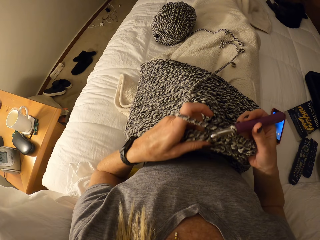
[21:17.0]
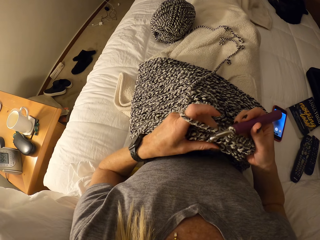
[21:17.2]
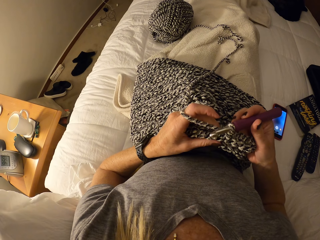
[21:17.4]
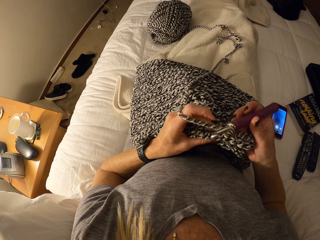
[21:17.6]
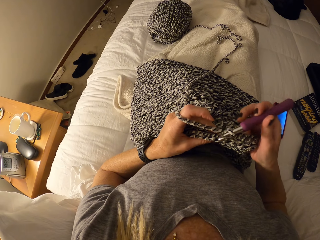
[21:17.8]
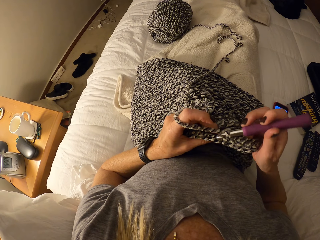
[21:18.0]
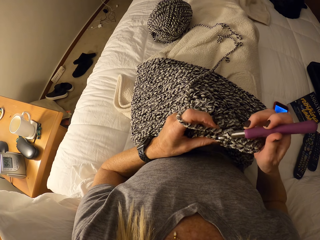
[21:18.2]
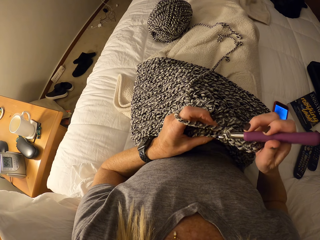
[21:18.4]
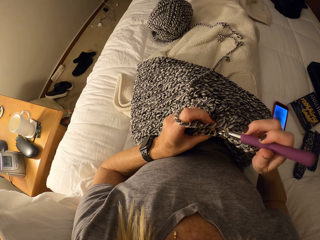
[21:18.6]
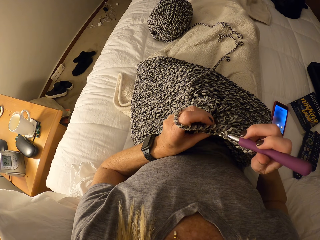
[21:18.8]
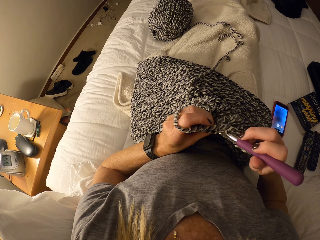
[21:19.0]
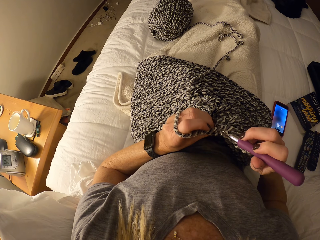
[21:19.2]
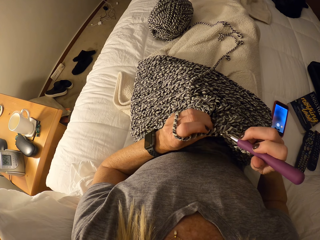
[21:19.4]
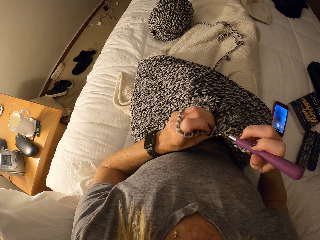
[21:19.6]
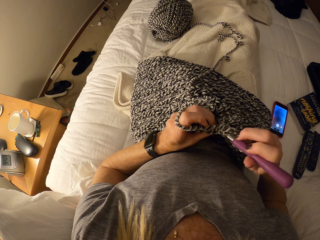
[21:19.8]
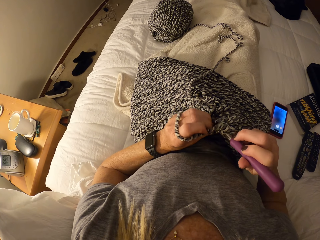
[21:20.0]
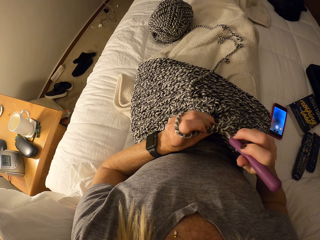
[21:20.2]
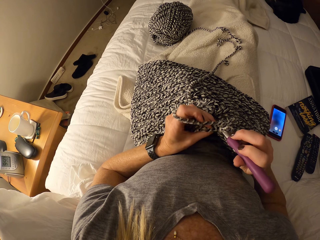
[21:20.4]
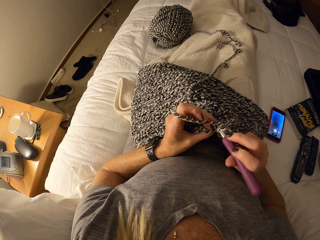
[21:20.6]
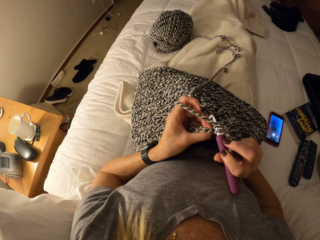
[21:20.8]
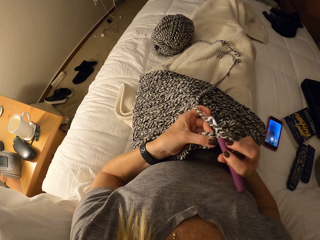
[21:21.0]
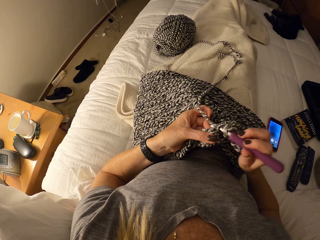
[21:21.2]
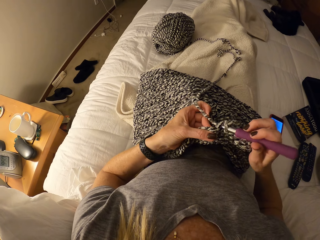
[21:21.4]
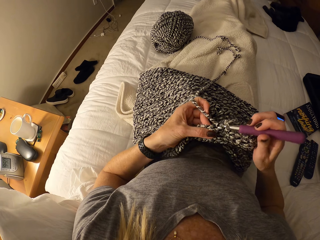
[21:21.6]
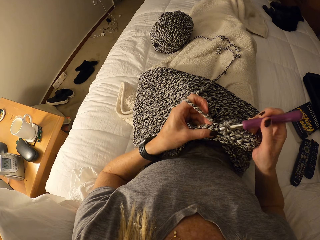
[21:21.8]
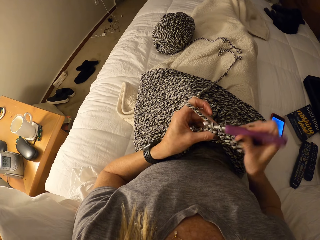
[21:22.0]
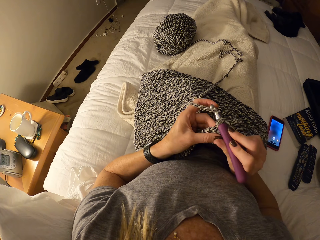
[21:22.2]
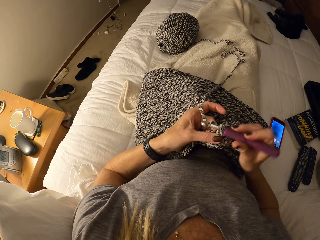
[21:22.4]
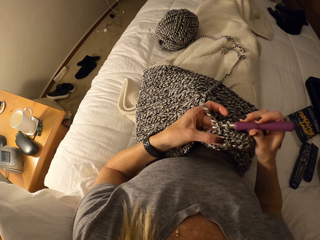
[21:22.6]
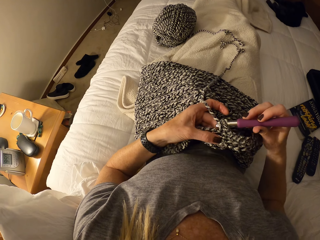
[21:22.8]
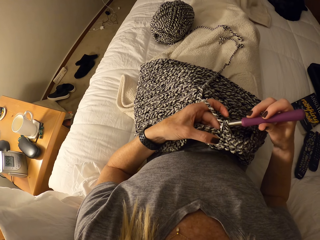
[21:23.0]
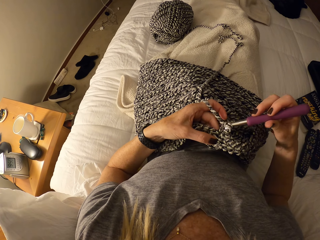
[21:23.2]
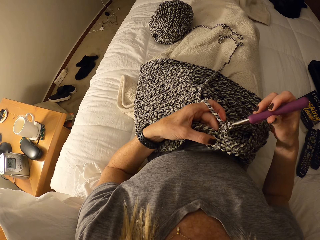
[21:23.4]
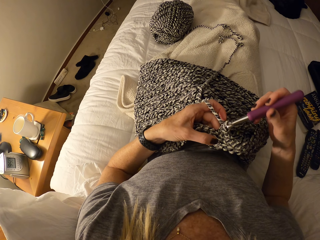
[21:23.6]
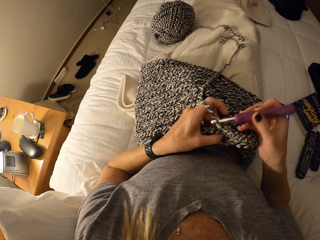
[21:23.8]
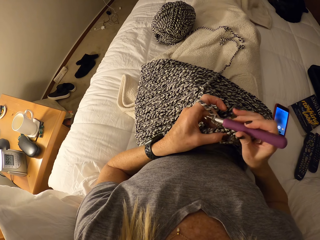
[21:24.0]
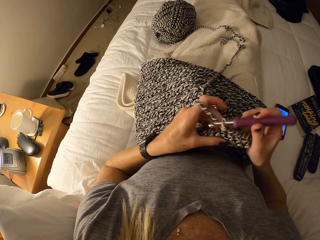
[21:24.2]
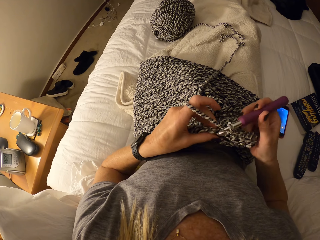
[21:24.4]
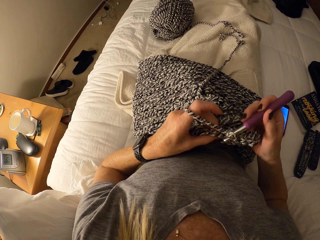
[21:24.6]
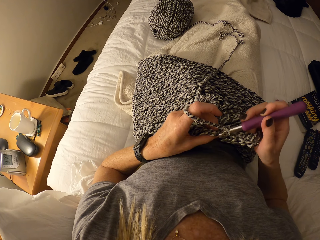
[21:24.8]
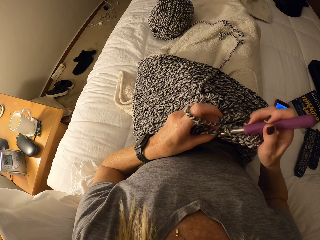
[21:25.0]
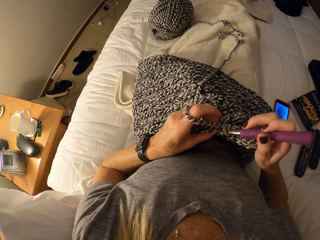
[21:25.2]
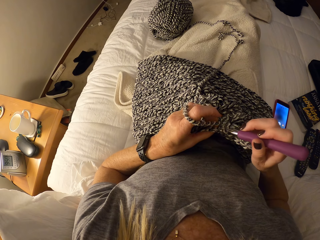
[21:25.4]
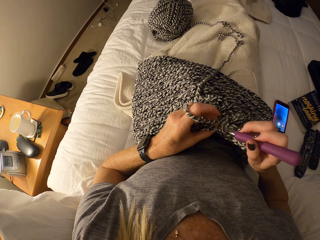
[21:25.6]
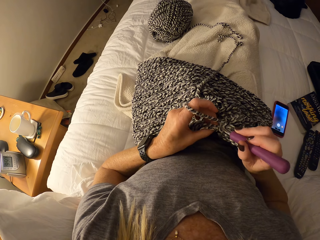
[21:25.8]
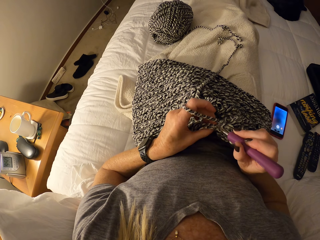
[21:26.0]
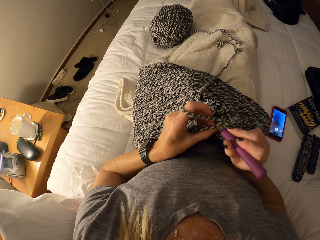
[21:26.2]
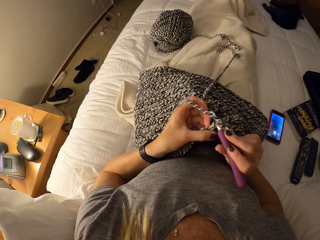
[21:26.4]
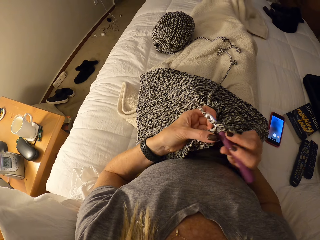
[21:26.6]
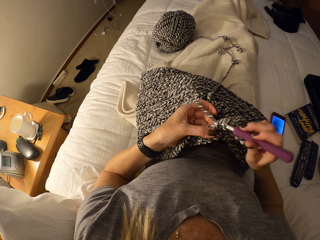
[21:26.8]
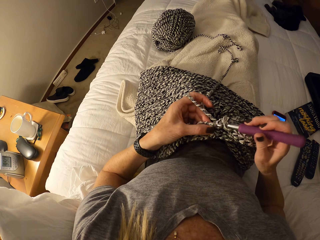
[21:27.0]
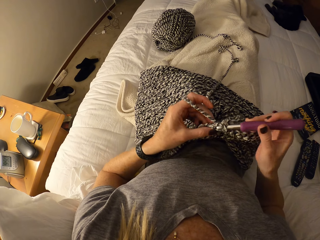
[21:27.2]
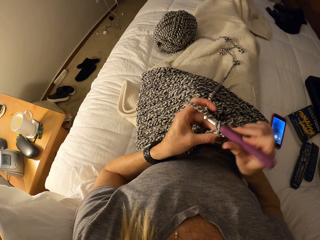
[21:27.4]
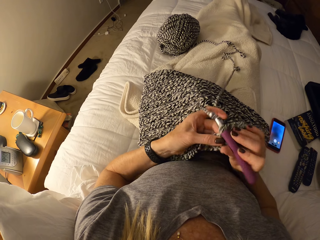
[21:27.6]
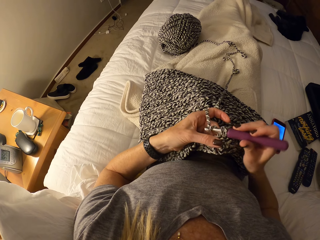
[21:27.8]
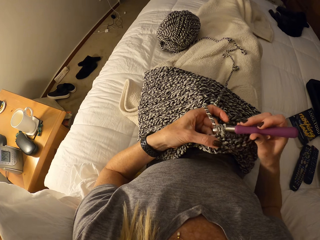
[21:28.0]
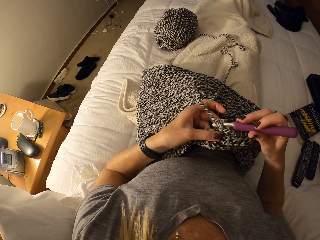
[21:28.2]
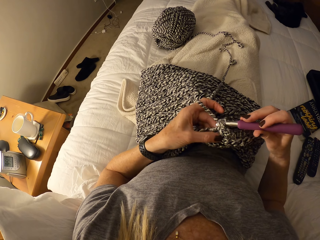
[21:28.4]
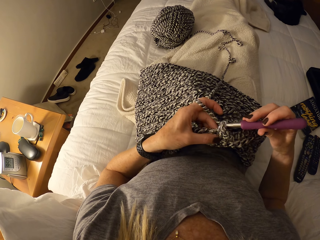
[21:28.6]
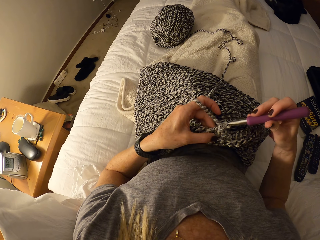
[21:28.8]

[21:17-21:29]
The camera wearer adjusts the fabric. They crochet the unfinished crochet pattern with the crochet hook and the cotton yarn on the bed.

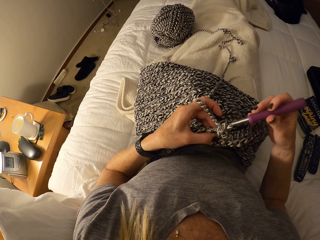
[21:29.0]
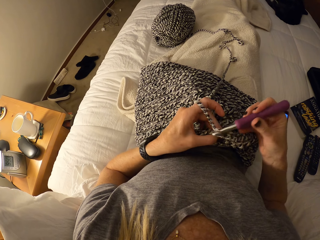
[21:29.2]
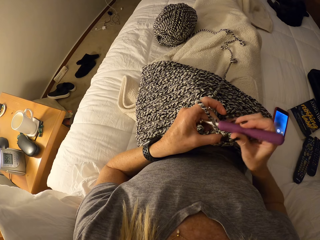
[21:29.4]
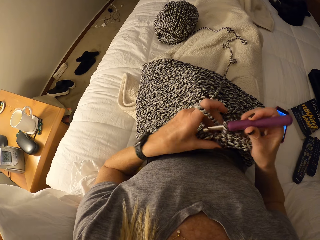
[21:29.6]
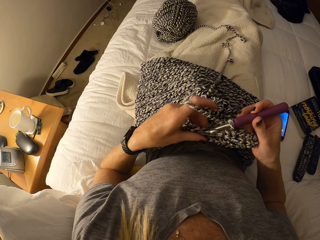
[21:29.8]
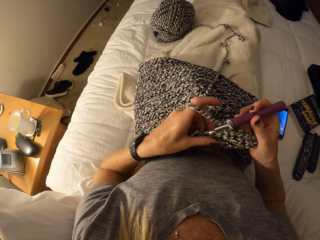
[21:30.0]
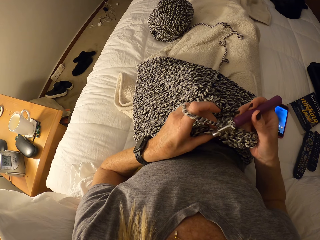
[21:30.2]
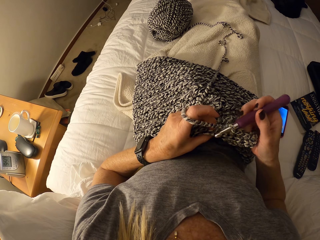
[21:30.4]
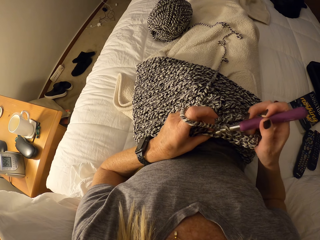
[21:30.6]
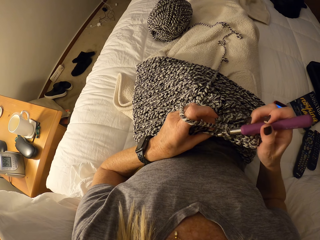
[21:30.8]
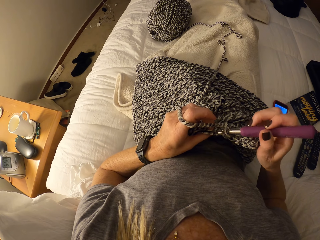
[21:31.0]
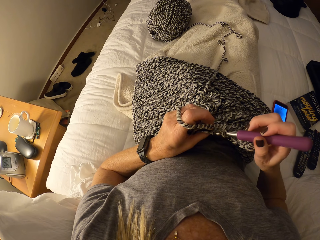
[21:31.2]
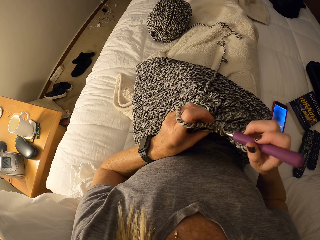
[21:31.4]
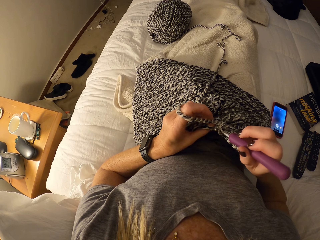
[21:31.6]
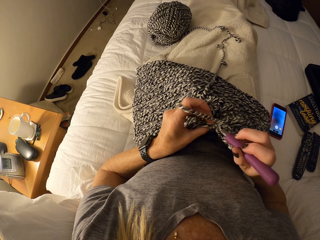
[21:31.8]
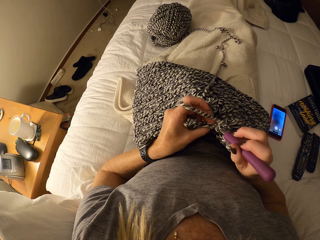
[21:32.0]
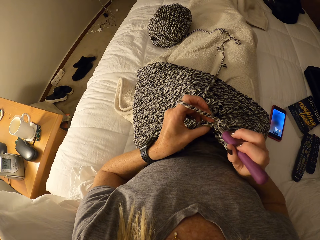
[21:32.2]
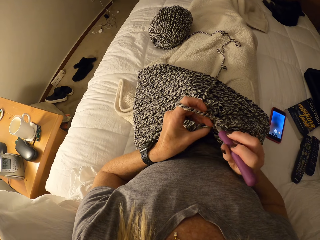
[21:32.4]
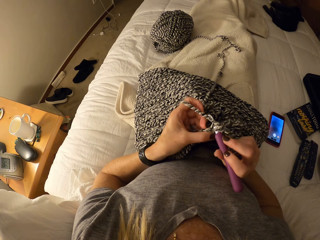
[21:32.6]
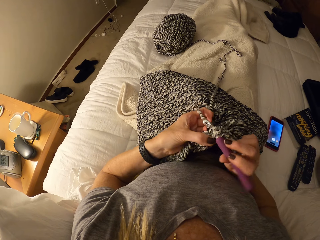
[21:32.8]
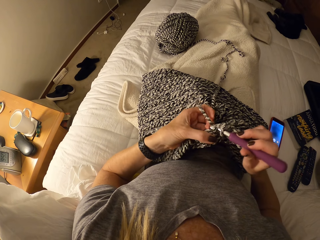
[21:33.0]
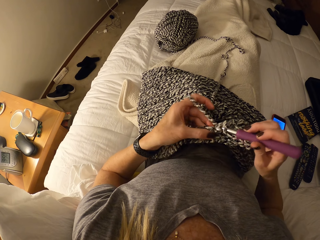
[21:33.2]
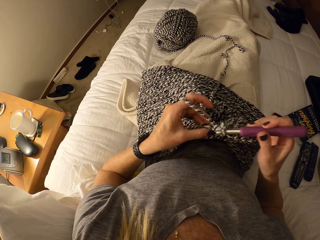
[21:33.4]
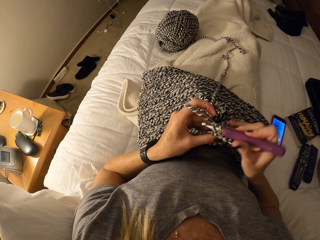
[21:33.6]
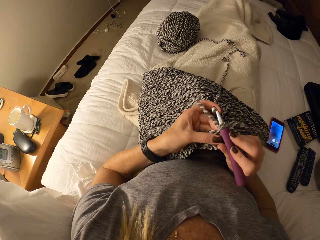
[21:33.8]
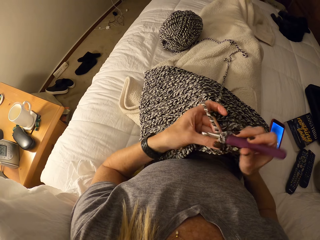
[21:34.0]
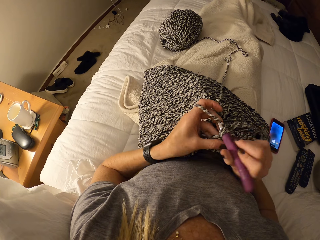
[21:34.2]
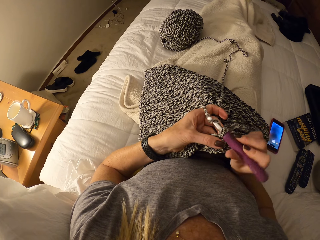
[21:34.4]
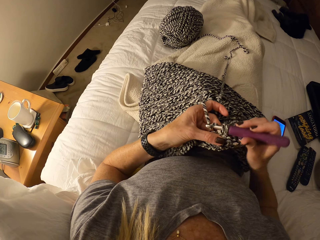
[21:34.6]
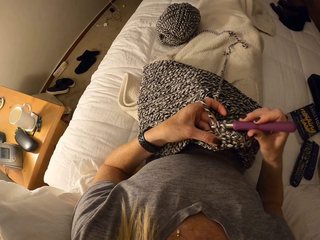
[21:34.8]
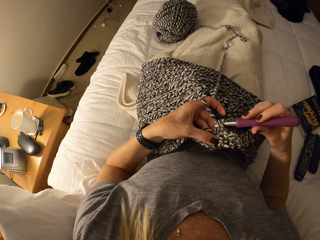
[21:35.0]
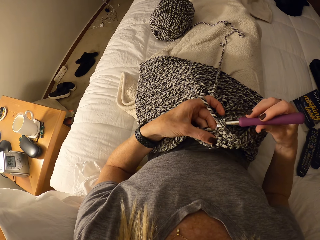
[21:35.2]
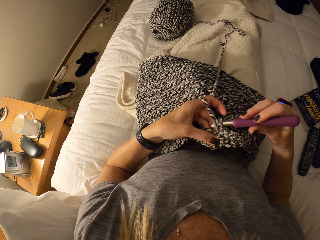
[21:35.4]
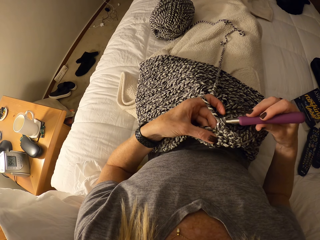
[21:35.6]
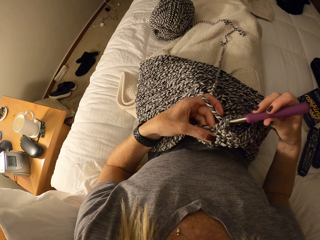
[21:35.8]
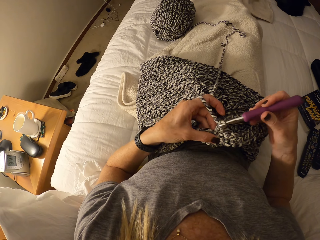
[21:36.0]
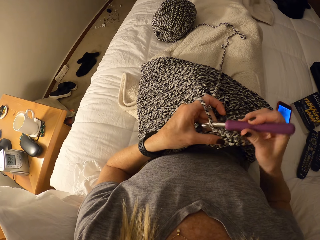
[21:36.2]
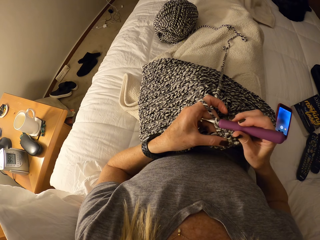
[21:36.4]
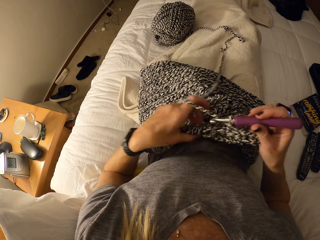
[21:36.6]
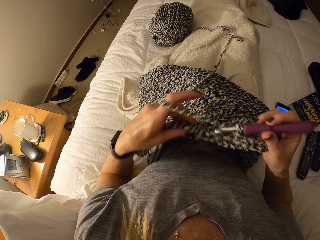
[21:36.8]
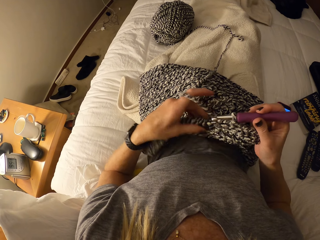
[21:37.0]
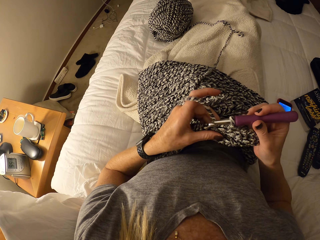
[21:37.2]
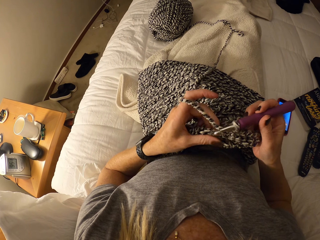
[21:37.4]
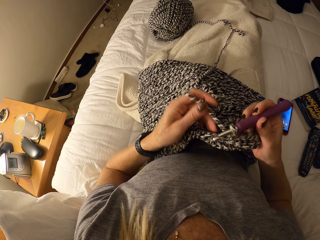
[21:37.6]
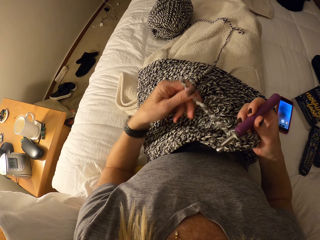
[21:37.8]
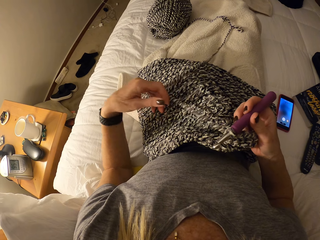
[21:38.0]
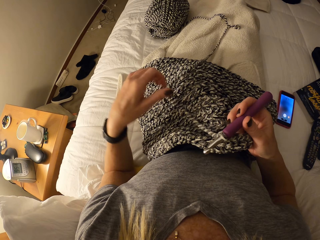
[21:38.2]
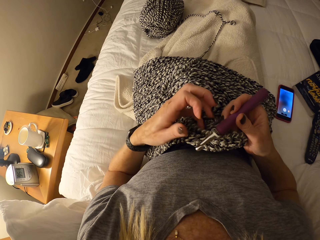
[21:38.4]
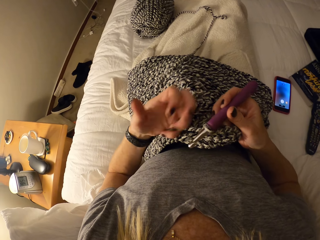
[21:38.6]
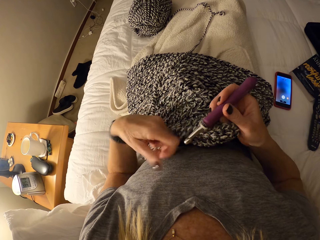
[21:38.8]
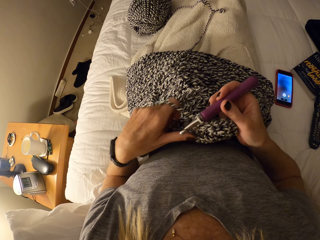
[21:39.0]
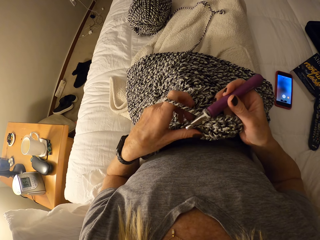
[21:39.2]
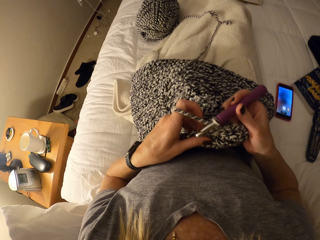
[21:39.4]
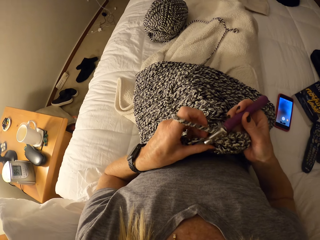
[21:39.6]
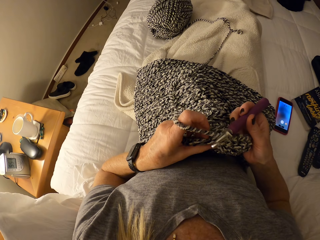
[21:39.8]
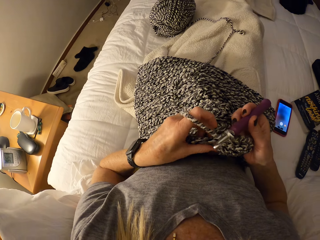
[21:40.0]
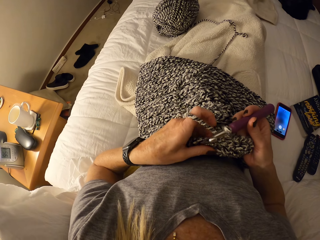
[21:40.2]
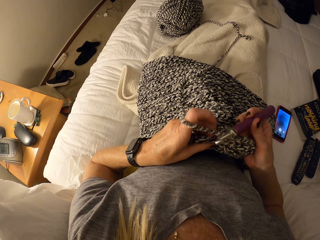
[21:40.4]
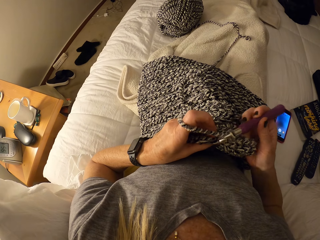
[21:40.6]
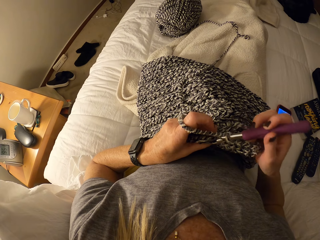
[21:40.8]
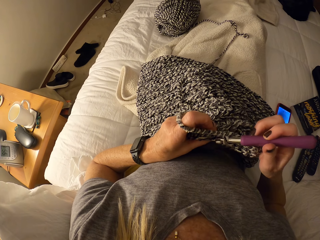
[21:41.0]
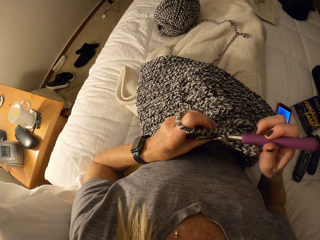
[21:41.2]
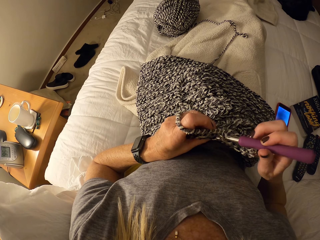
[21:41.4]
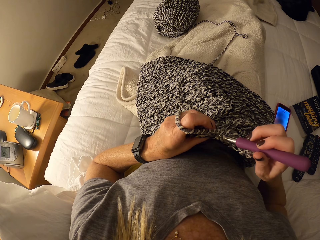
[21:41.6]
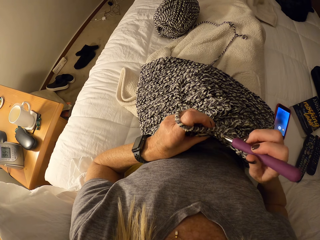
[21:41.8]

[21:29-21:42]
The camera wearer adjusts the unfinished crochet pattern or fabric on her lap. She adjusts the cotton yarn and her left hand. She knits the fabric with a hooked needle.
